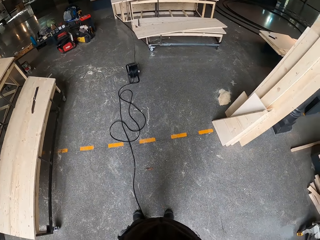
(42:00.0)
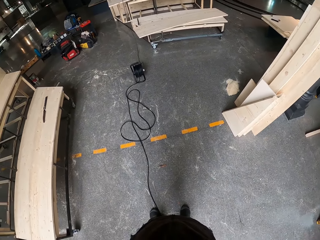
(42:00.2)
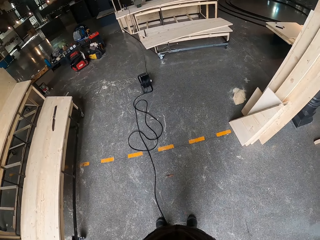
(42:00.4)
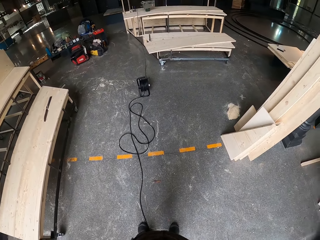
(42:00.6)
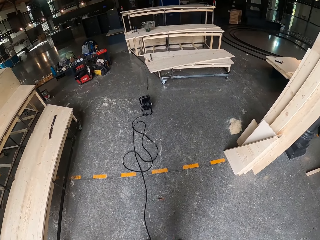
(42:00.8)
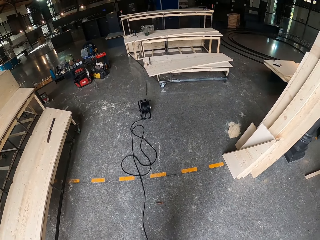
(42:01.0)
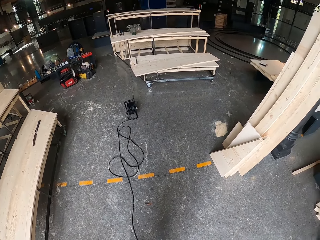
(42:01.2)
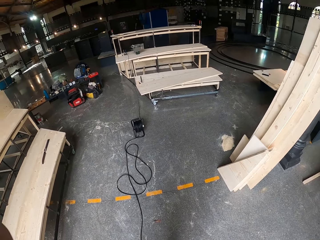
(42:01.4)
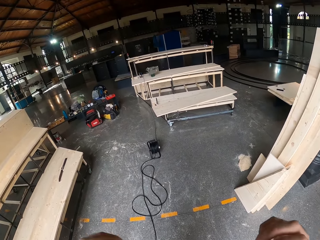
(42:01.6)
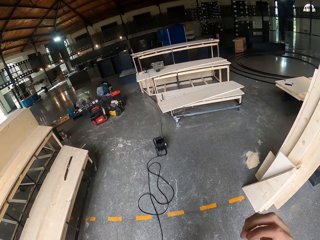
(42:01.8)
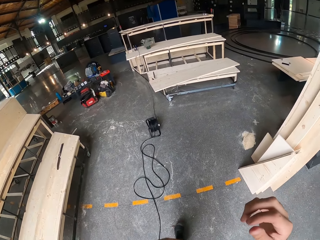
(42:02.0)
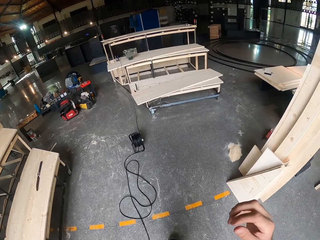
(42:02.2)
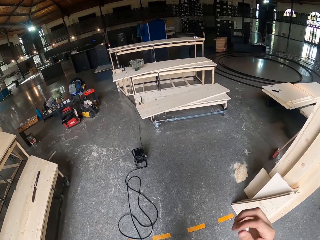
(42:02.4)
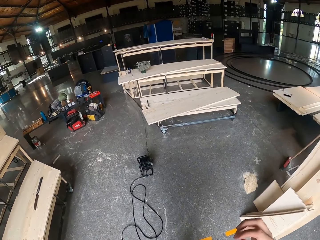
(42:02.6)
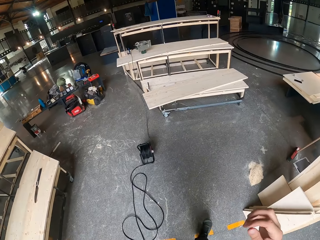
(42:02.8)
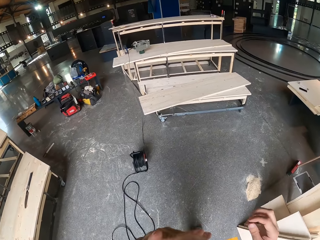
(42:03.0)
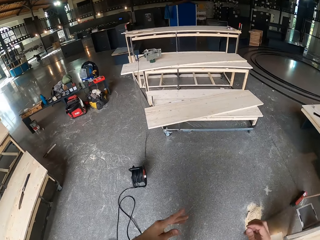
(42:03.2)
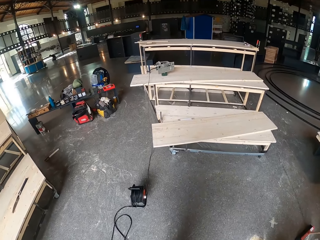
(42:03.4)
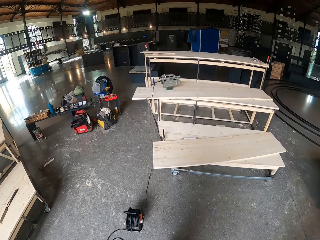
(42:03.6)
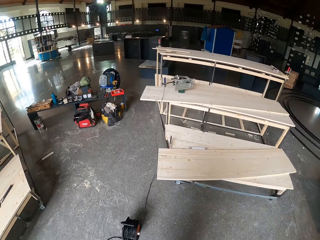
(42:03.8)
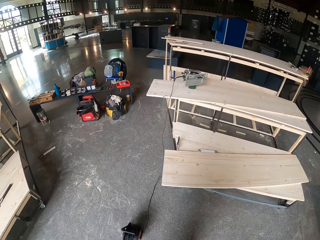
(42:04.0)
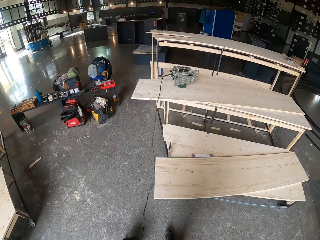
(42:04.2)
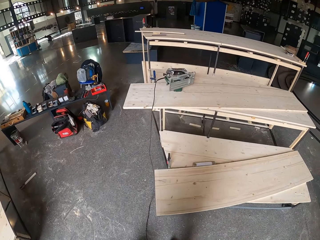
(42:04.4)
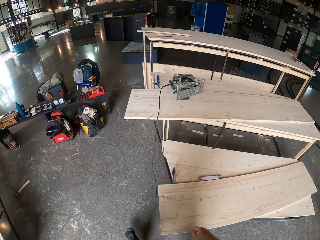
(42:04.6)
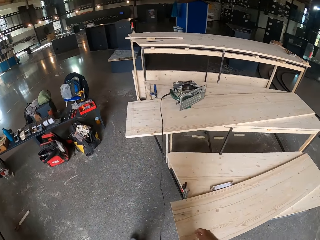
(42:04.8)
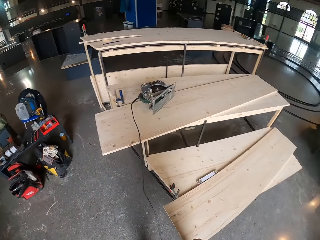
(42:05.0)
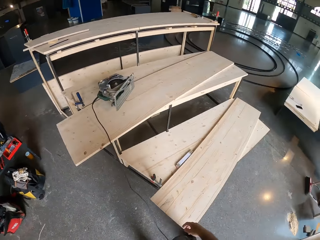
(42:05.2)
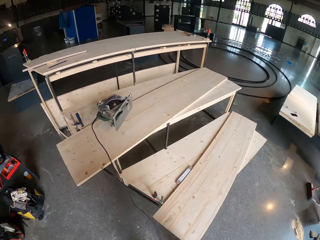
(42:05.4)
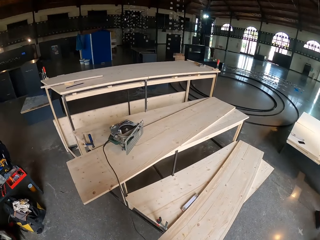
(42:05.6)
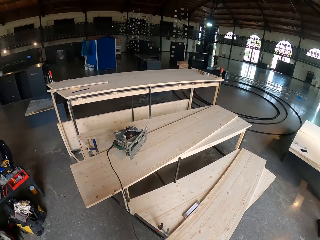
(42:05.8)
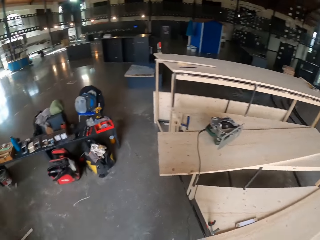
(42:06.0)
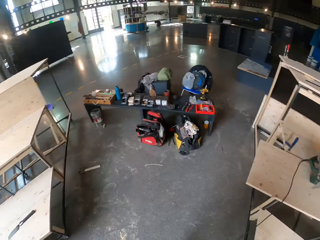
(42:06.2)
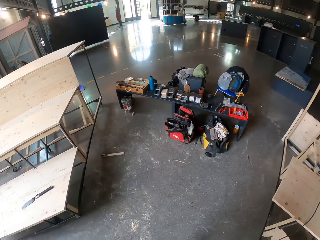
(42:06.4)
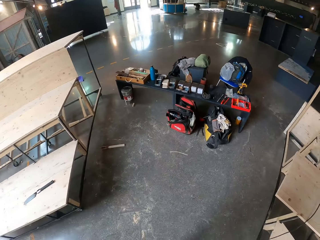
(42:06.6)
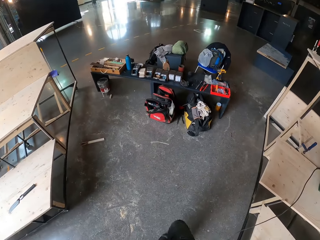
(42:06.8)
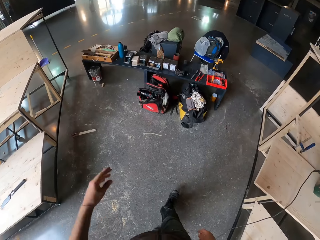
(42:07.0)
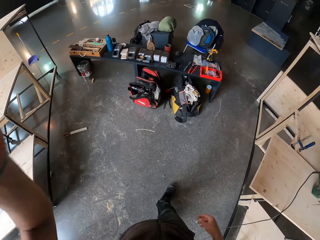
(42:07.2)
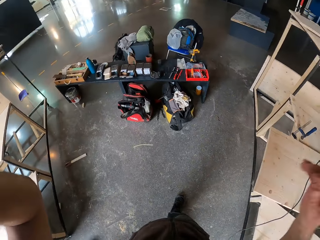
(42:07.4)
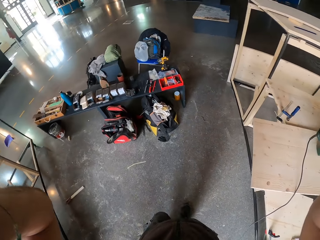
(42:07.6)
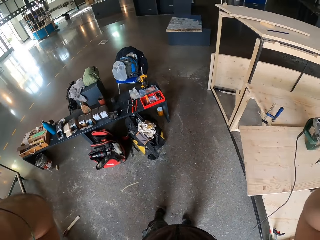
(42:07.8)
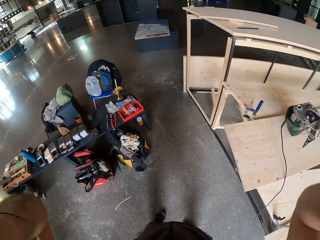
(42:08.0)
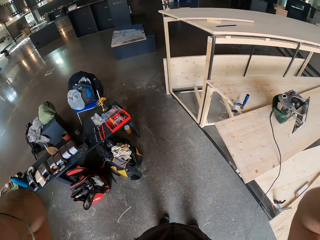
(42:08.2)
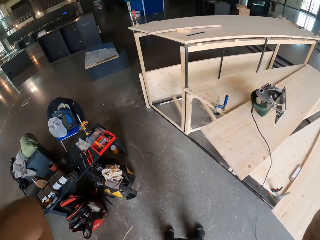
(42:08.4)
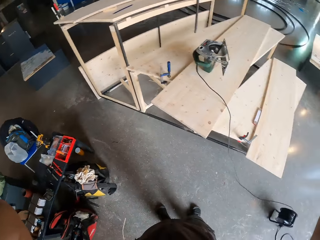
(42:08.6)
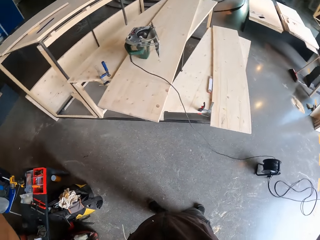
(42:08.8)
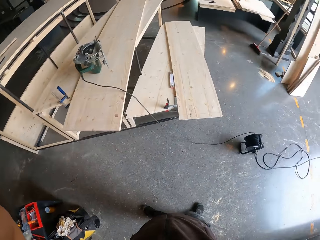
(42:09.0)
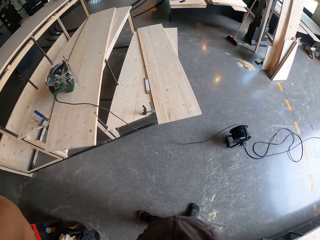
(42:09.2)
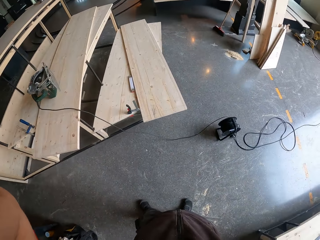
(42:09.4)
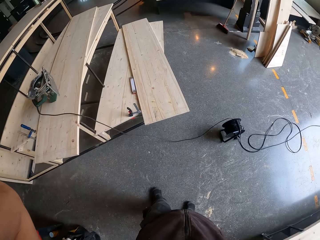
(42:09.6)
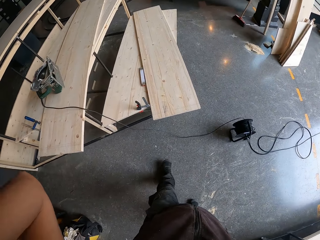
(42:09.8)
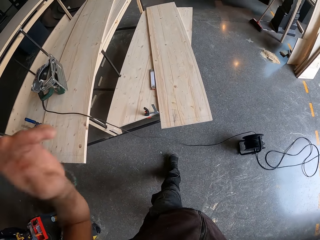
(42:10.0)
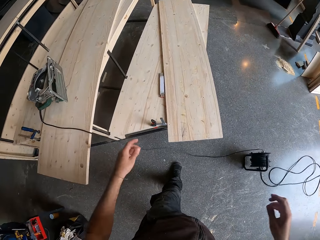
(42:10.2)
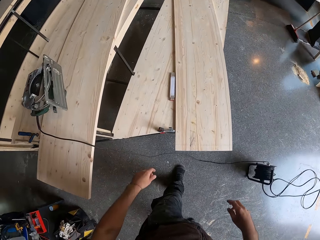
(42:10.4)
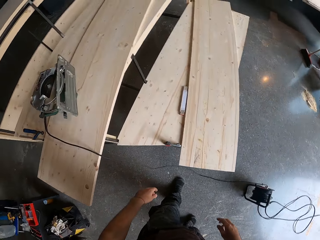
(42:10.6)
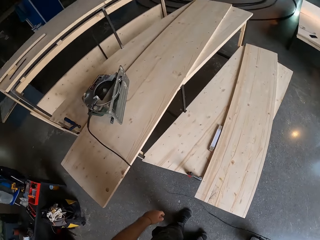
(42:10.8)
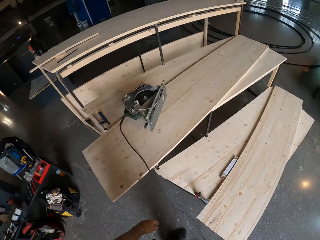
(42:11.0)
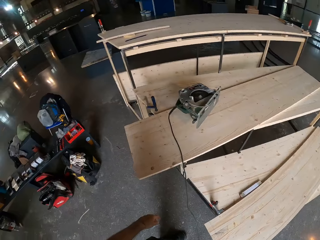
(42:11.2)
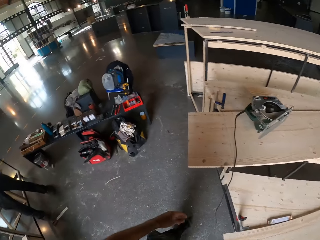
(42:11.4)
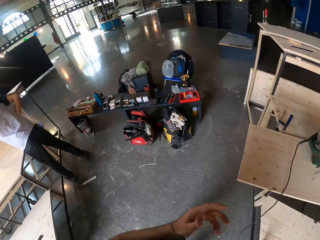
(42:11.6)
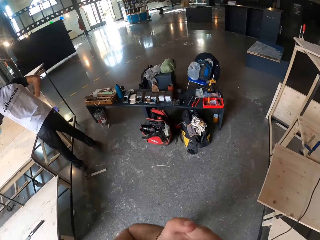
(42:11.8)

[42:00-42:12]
The camera wearer walks towards the wooden plank. He adjusts his camera with both hands.

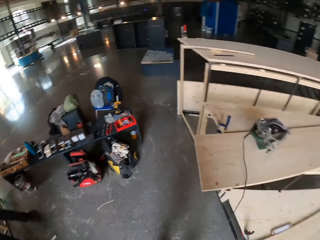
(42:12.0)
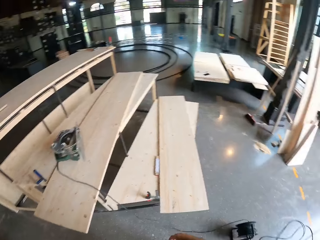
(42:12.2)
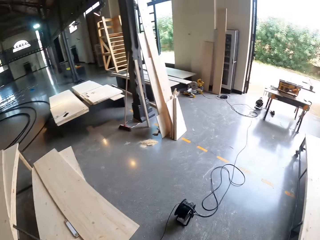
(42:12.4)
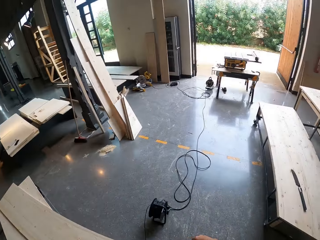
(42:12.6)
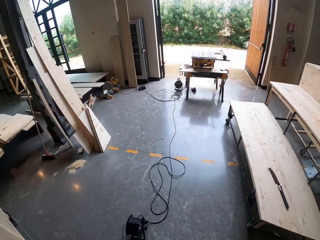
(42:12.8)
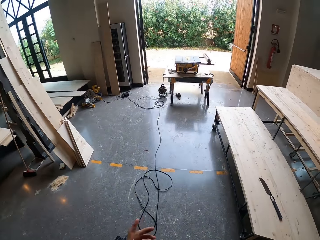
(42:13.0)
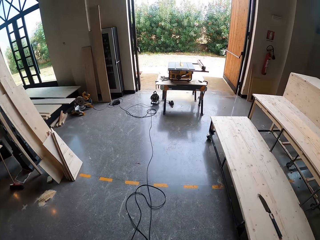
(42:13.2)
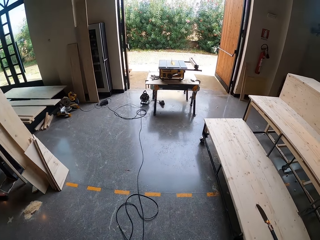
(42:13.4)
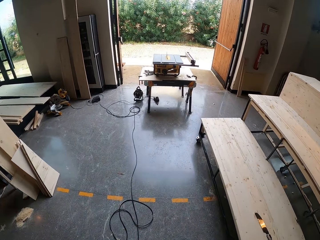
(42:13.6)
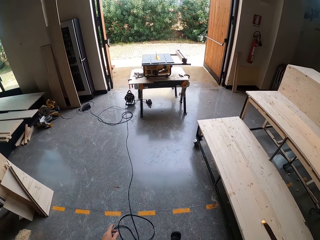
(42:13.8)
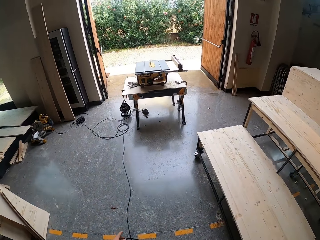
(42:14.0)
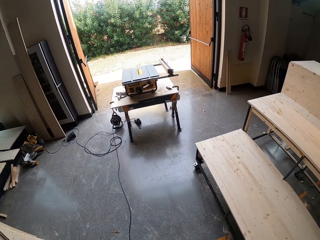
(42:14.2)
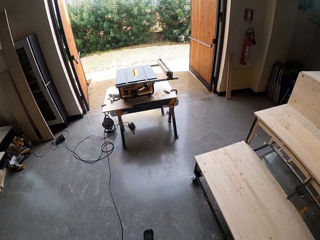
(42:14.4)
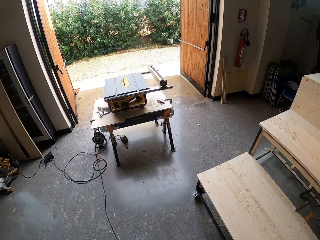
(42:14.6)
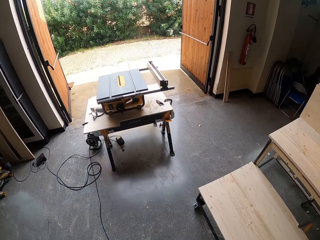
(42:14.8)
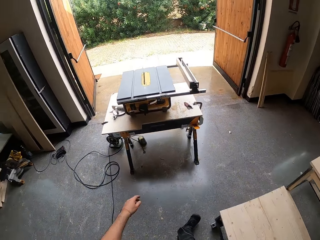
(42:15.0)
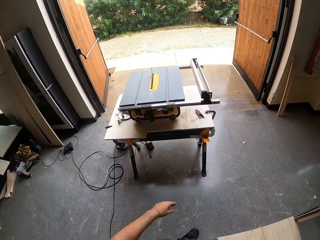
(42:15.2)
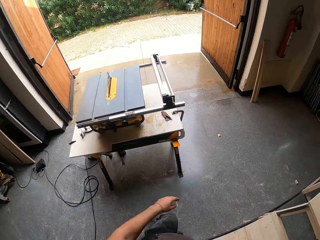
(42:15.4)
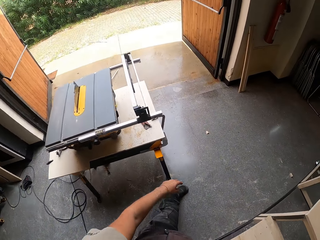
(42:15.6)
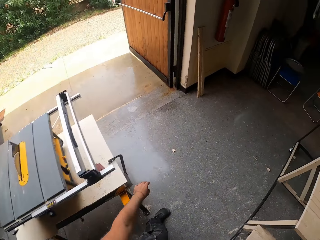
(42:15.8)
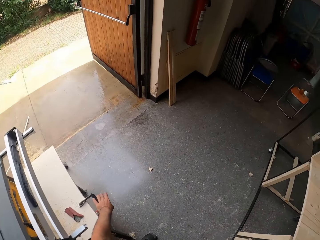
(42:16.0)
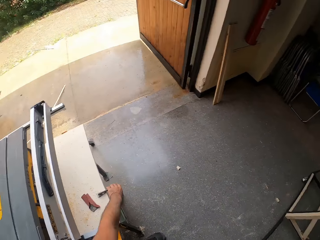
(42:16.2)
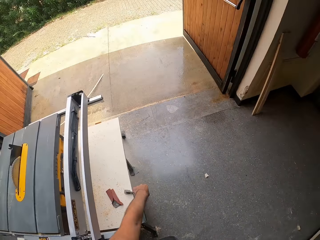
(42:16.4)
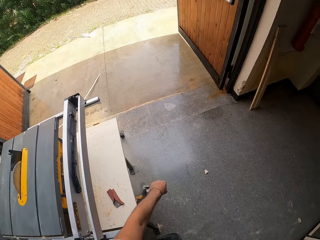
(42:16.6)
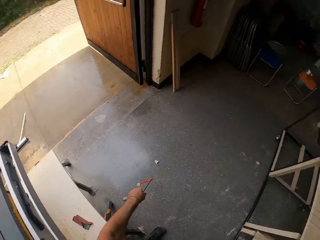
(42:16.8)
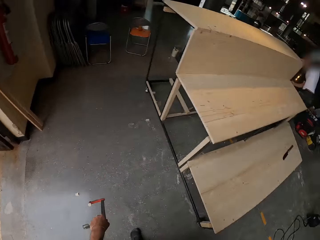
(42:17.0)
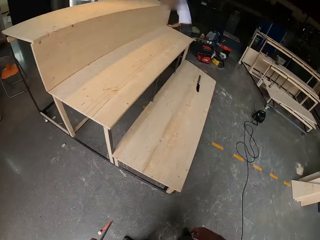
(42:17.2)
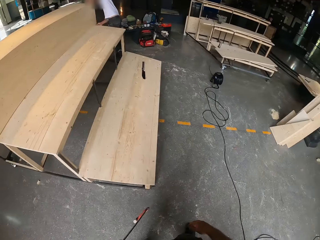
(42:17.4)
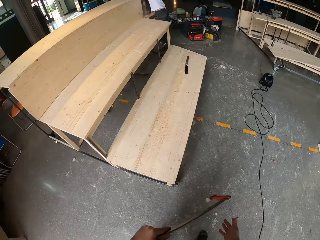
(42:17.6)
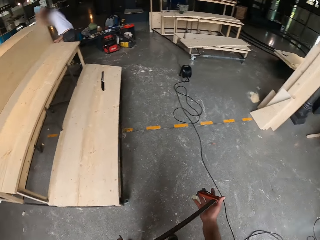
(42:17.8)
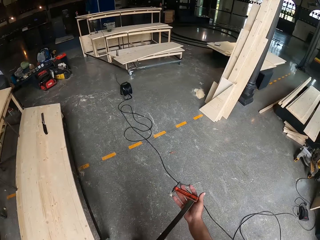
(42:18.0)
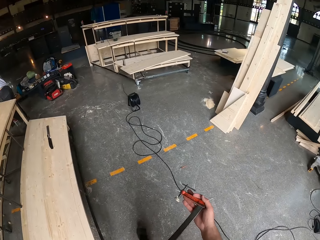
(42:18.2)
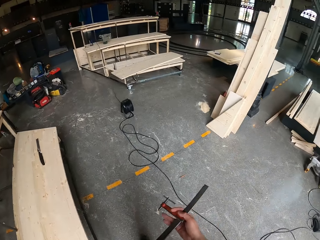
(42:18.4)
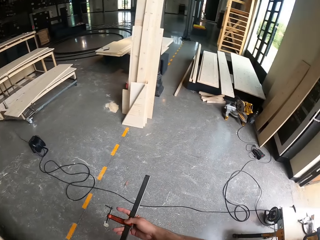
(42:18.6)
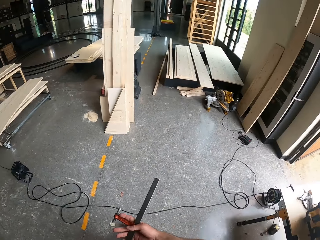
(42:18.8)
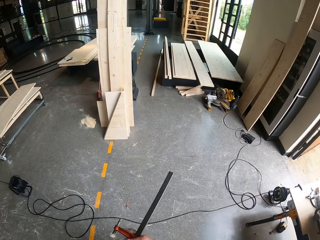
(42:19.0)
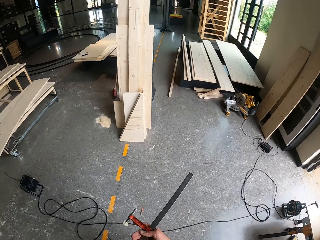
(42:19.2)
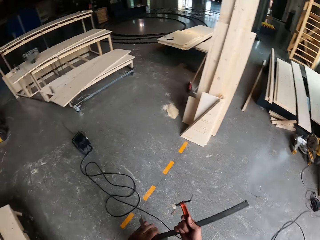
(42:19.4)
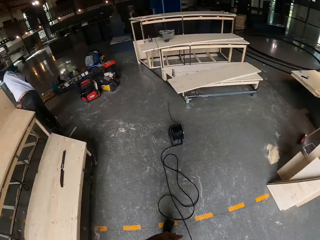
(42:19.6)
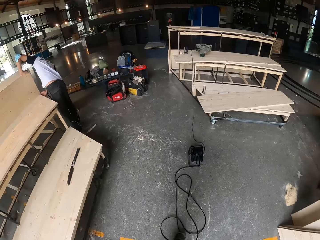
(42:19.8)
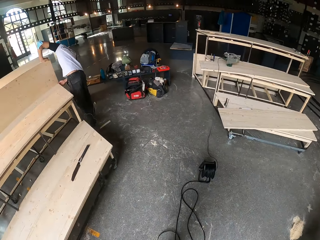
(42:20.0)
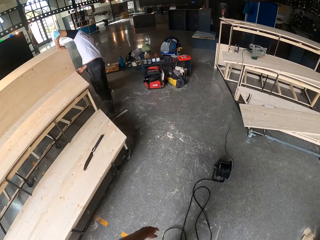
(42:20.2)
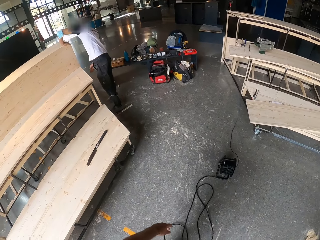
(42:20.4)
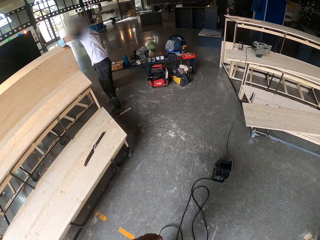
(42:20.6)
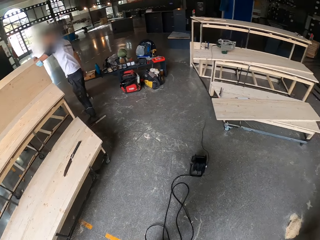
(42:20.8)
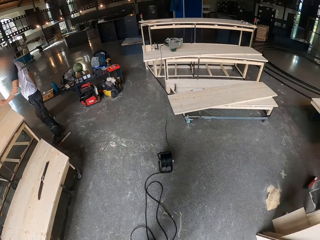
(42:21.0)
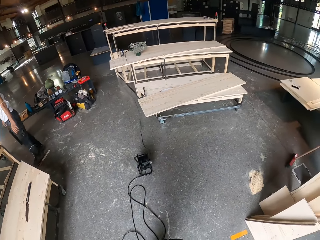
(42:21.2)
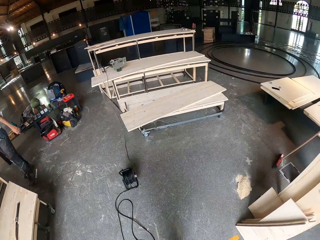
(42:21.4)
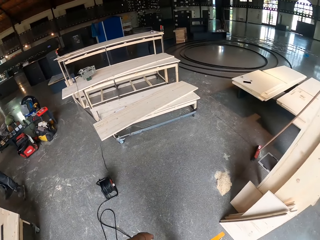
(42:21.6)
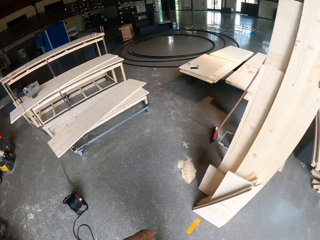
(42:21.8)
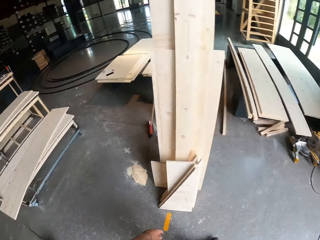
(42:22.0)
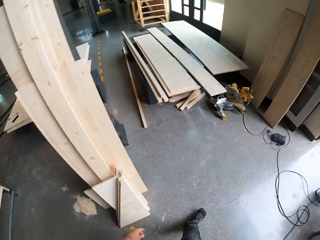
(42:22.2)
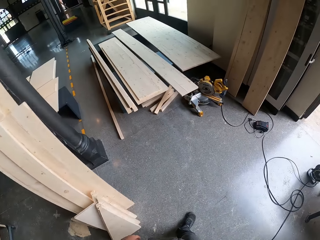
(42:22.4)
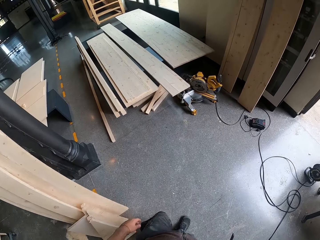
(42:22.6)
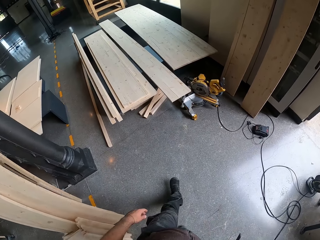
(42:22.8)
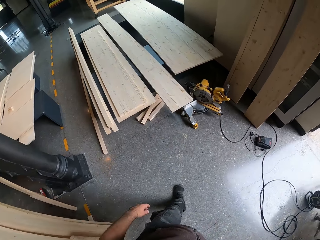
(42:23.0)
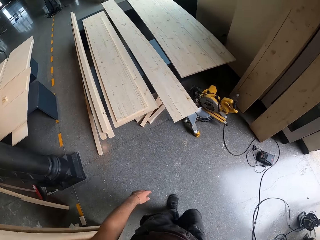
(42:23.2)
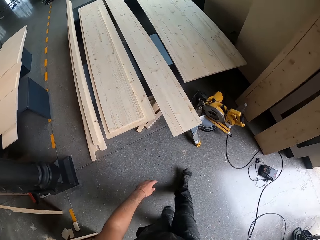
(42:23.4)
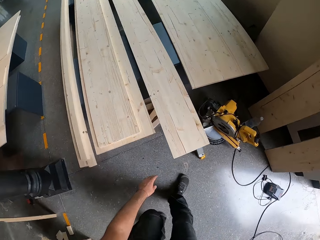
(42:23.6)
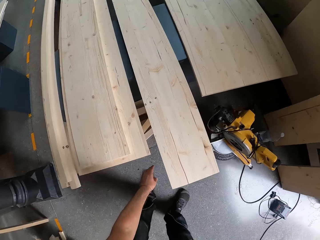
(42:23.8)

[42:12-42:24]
The camera wearer walks to the table. He picks up a clamp or vernier callipers from the table with his left hand. He holds the clamp with both hands. A man inspects some wood.
